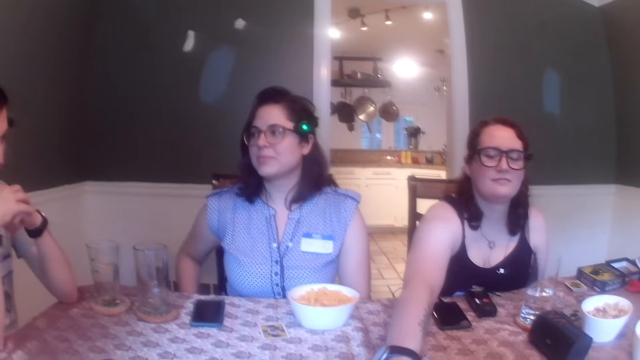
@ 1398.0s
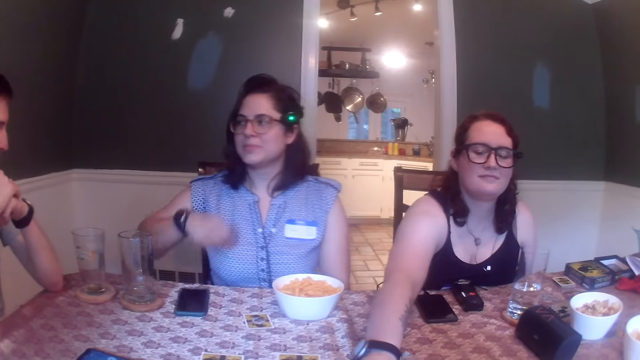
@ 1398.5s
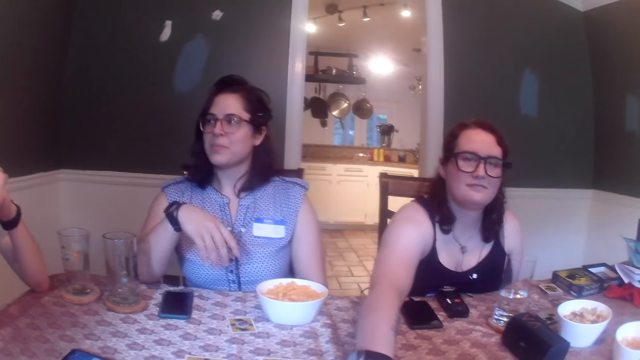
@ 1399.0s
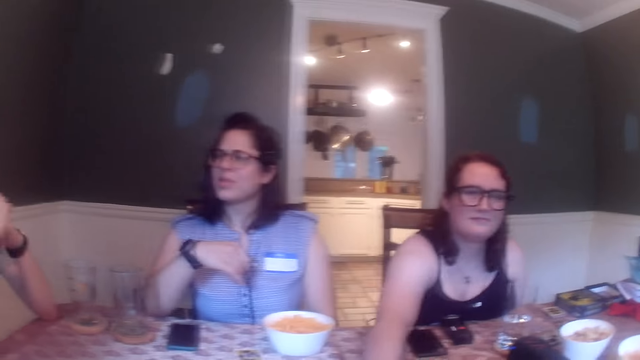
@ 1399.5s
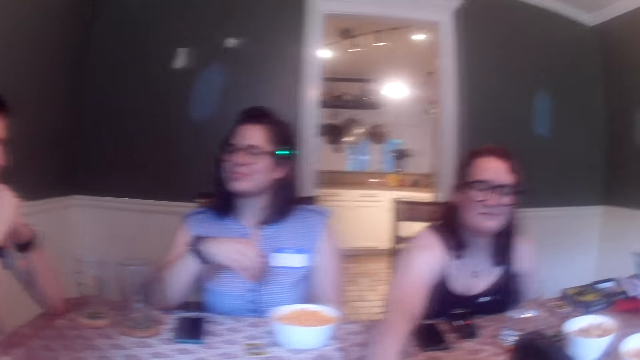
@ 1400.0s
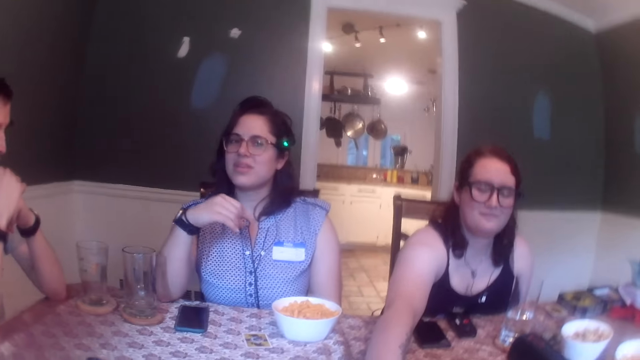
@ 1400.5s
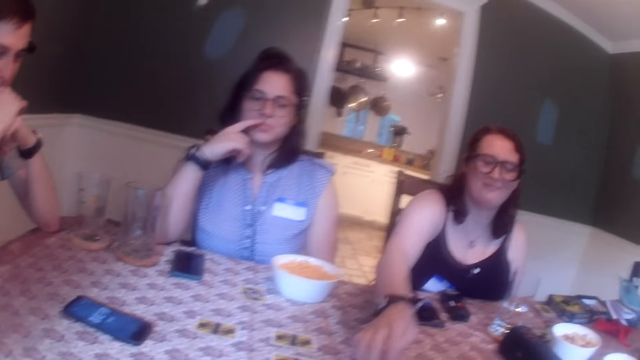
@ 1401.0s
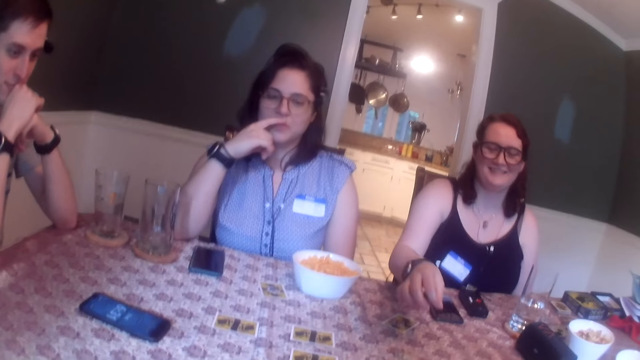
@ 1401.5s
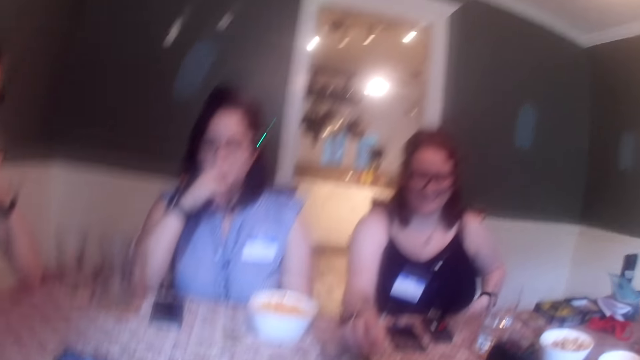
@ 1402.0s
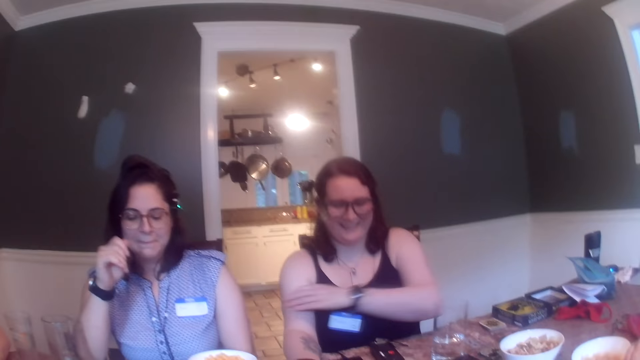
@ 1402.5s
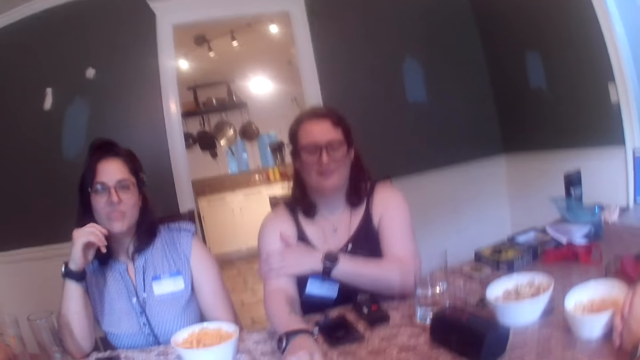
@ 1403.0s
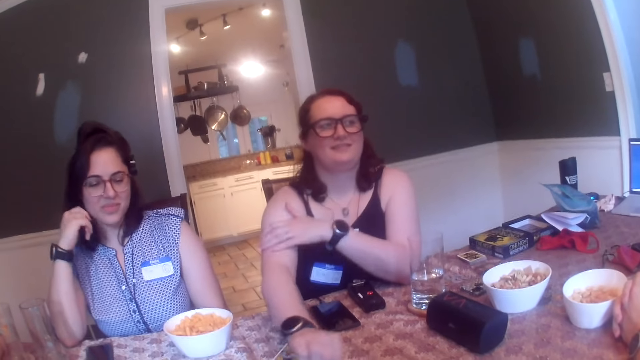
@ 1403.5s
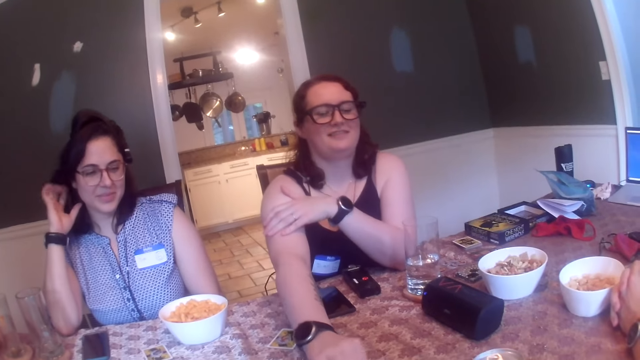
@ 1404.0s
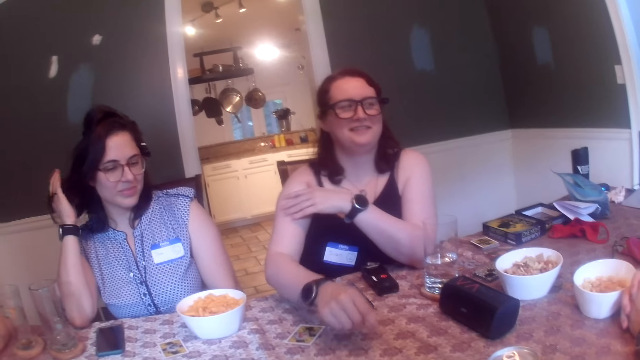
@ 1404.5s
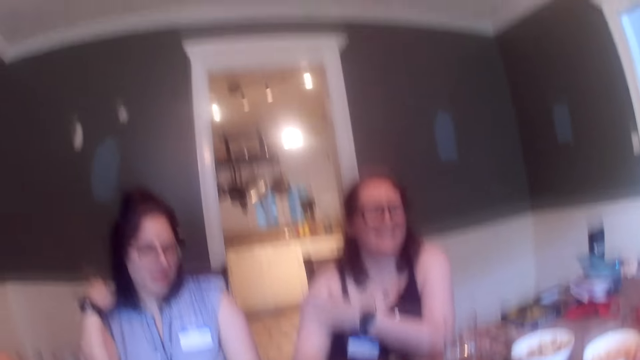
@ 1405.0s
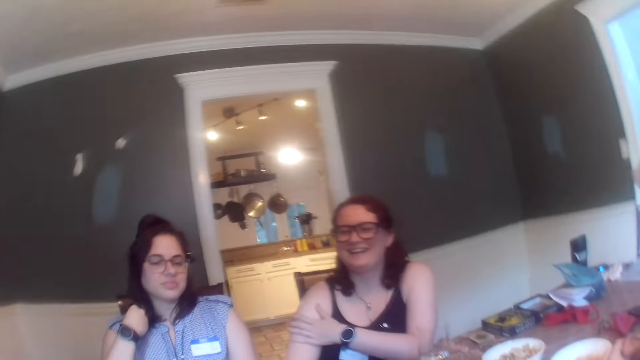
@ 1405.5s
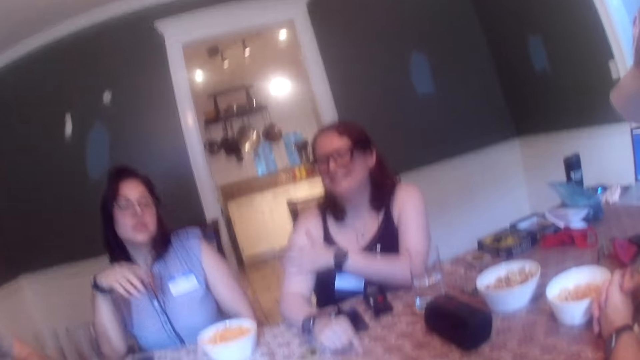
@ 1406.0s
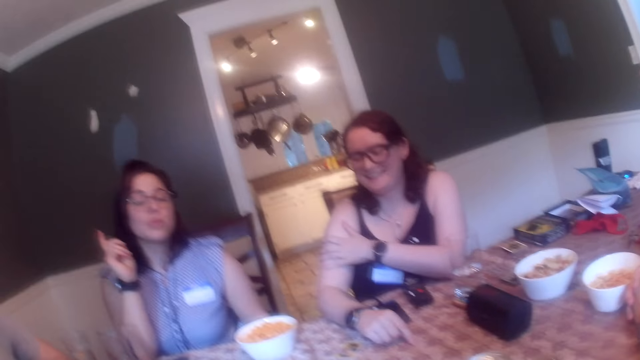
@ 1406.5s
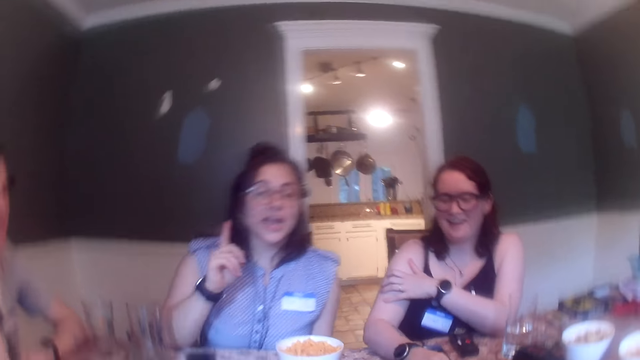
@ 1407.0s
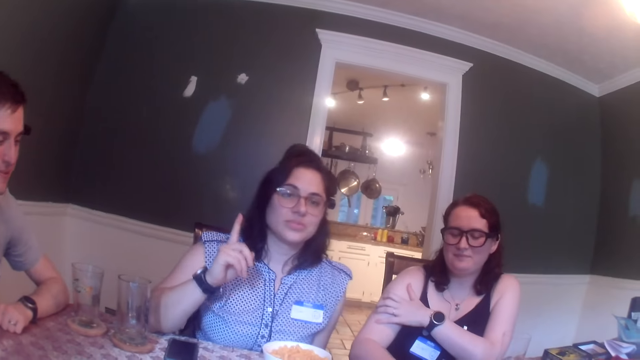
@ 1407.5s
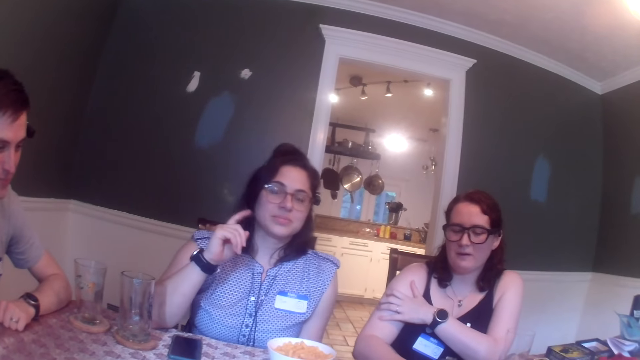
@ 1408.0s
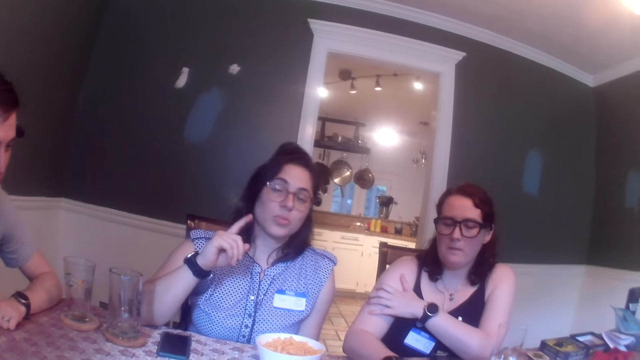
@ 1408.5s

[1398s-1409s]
A woman touches her face with her right hand. The camera wearer talks with the woman. Another woman rubs her left hand on her right arm. The first woman holds her hair with her right hand. The other woman picks the cards.

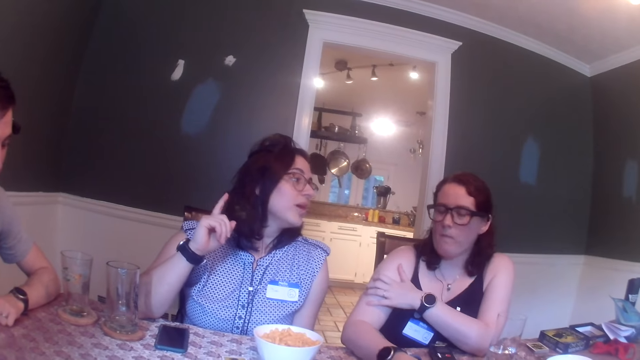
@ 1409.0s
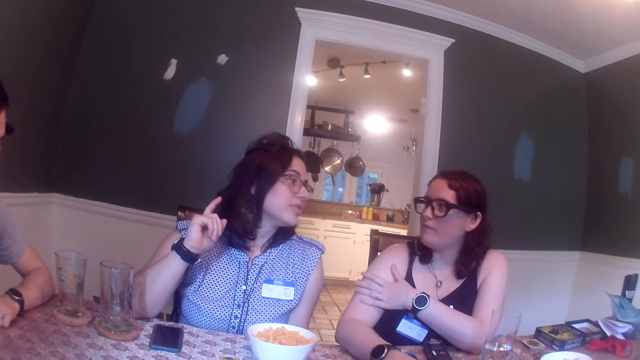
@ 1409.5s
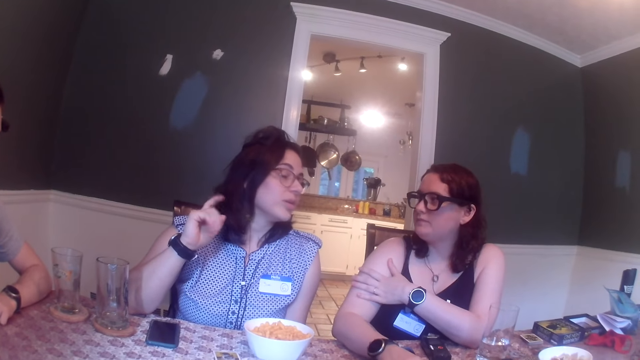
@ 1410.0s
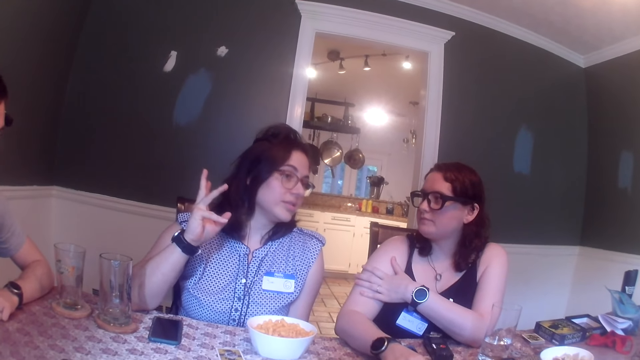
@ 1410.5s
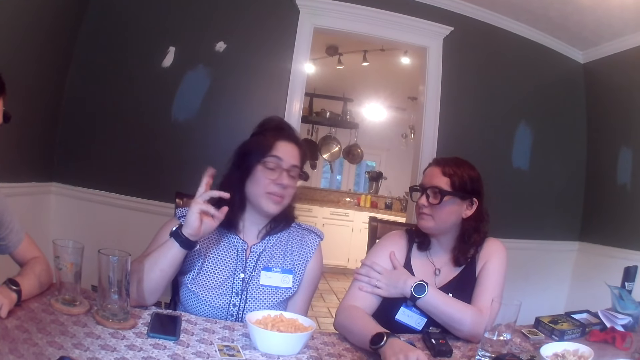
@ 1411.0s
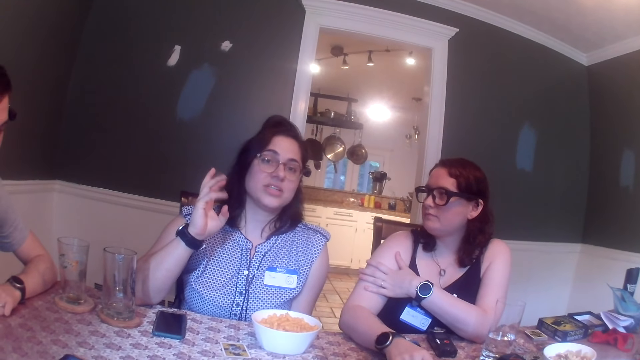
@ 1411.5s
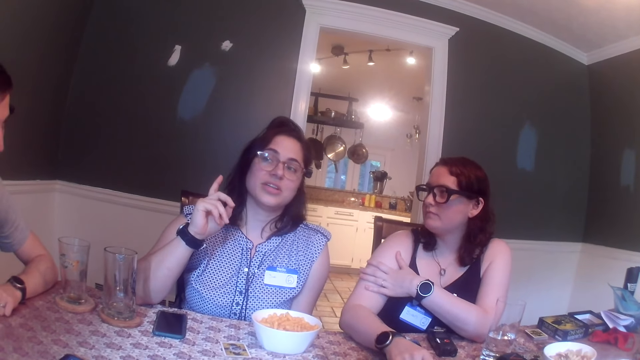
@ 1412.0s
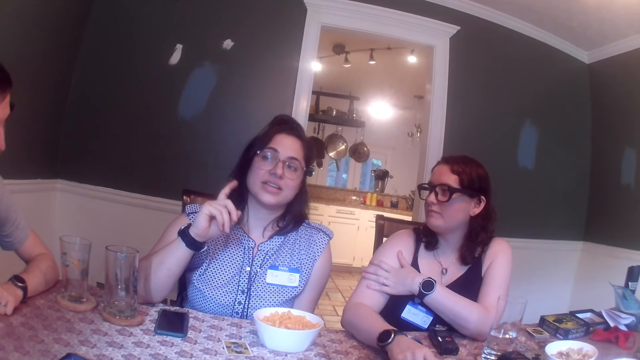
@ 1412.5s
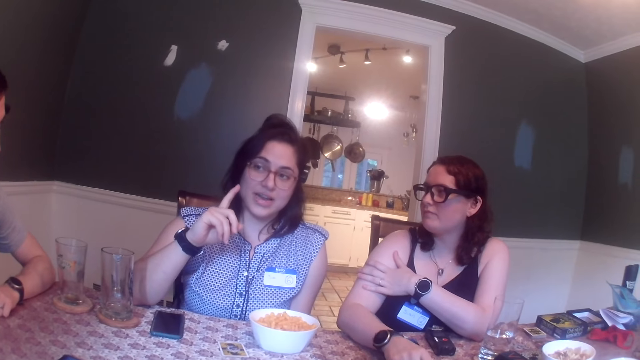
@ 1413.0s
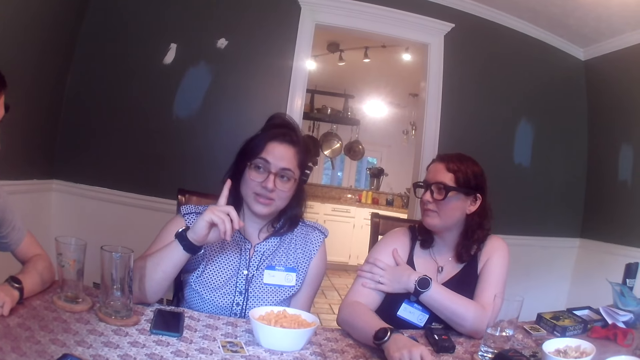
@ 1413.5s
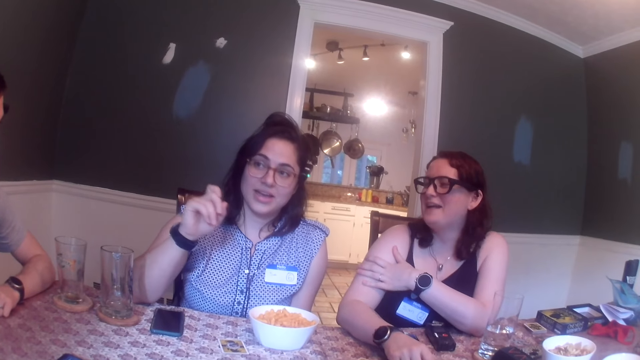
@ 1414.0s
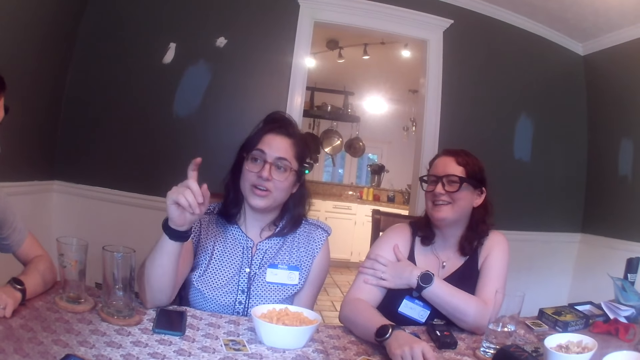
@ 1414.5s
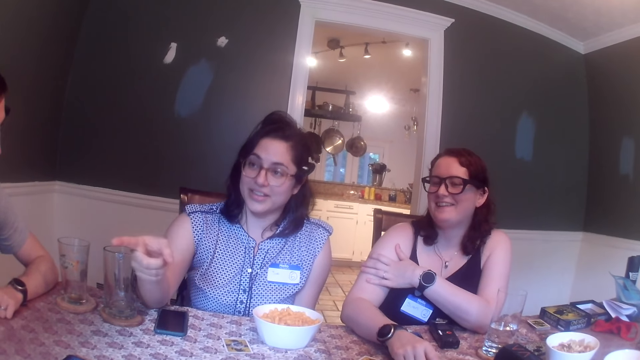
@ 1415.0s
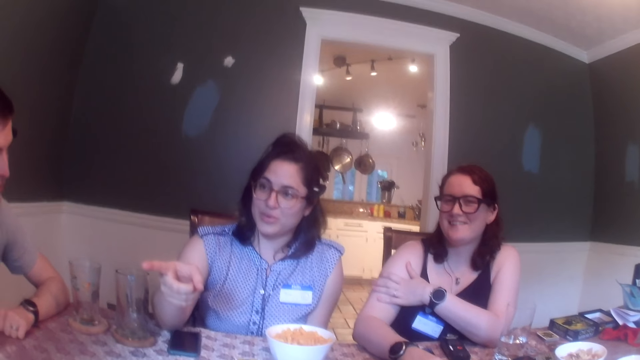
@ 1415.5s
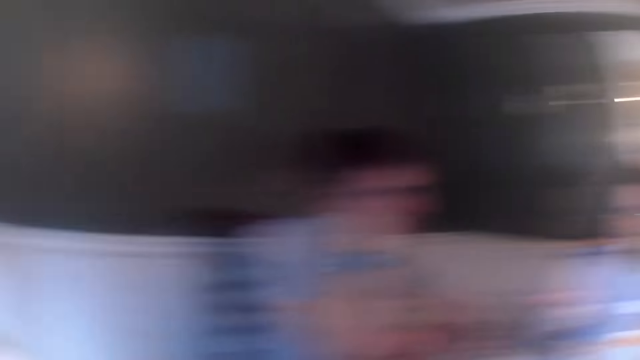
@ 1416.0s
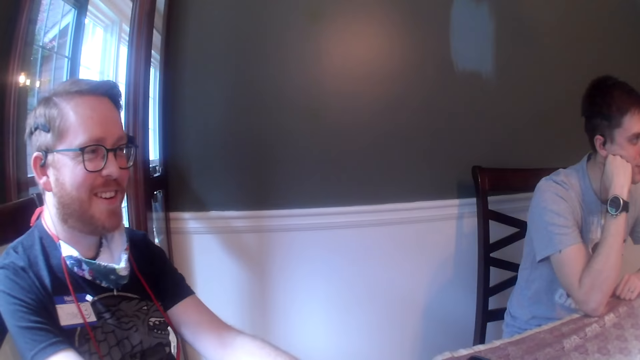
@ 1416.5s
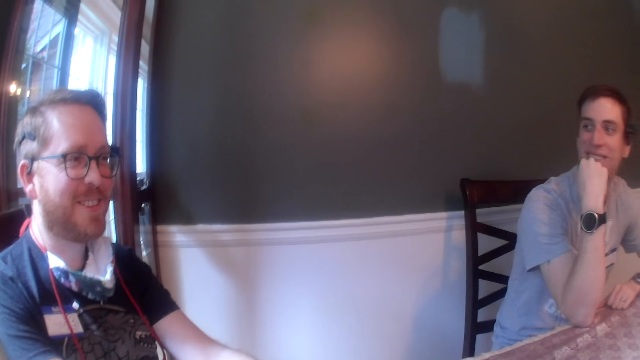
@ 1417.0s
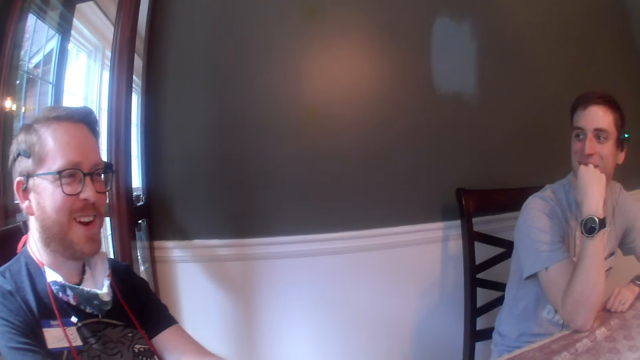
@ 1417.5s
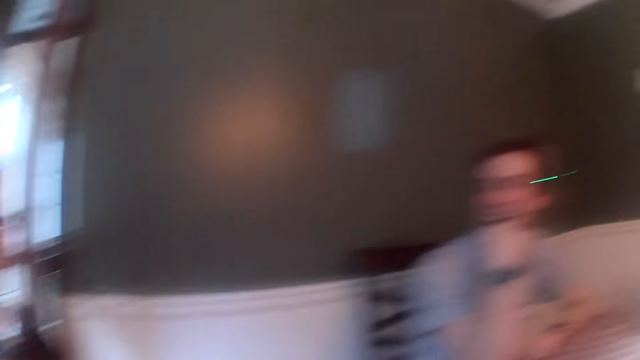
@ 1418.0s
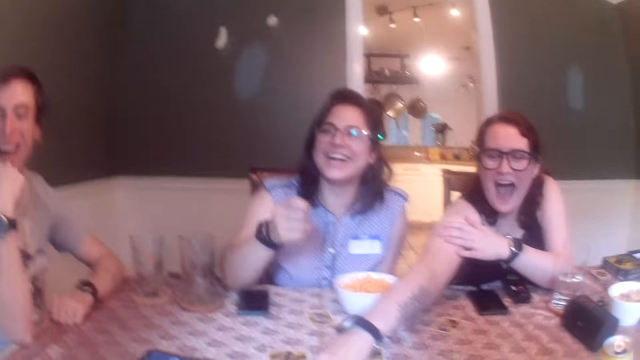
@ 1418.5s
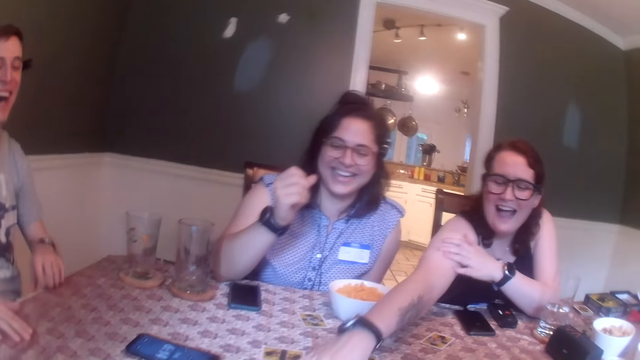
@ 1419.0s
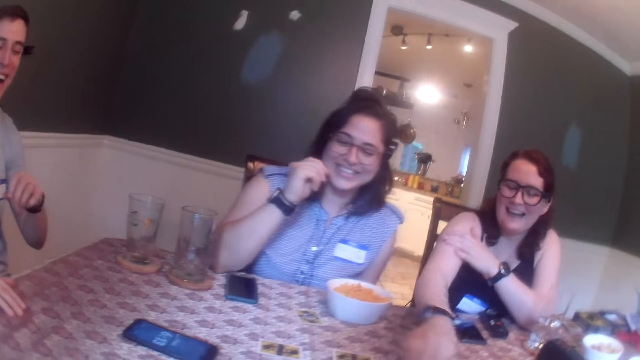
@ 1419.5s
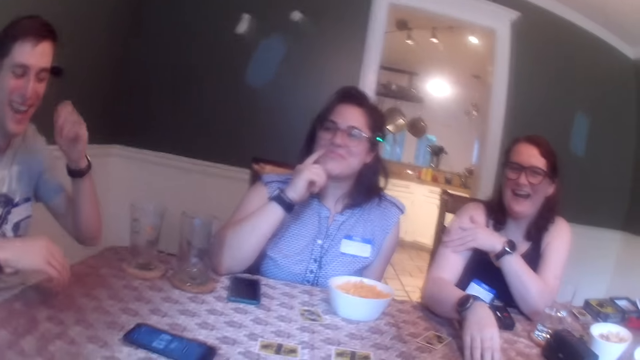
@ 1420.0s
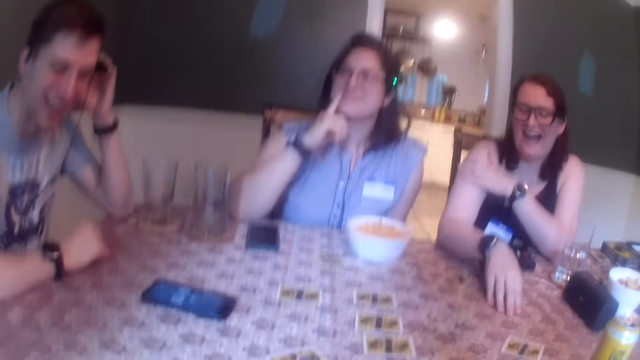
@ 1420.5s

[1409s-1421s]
A lady talks with another lady. A woman points to a man with her right hand. The camera wearer looks at a man. The woman touches her face with her right hand. Another man drops his hands on the table.
